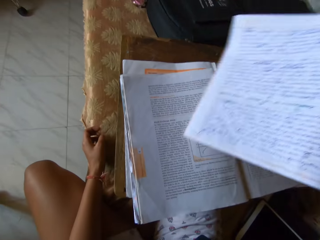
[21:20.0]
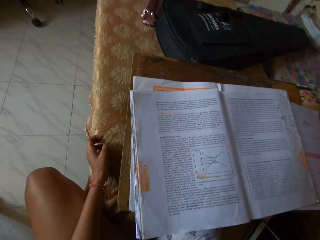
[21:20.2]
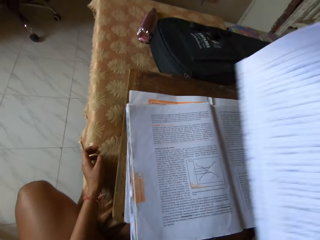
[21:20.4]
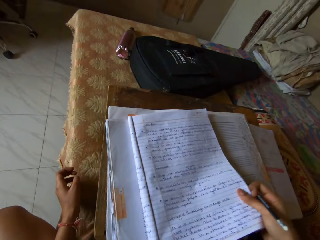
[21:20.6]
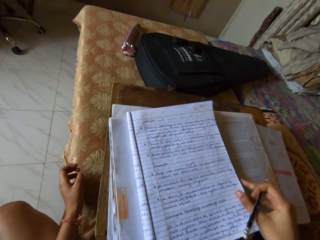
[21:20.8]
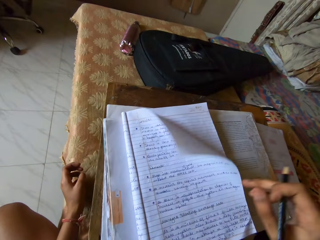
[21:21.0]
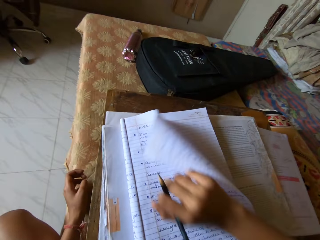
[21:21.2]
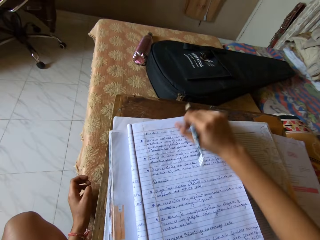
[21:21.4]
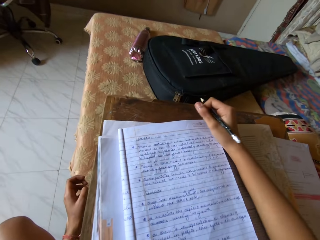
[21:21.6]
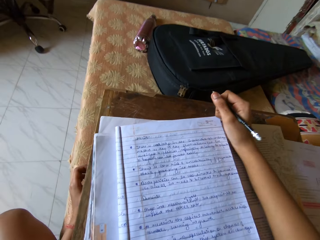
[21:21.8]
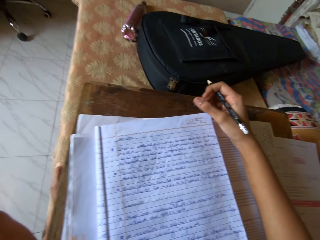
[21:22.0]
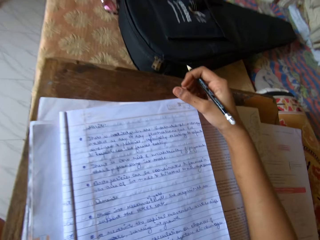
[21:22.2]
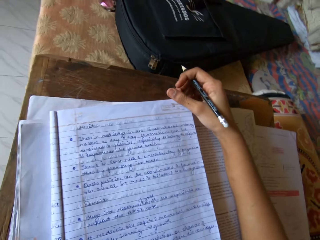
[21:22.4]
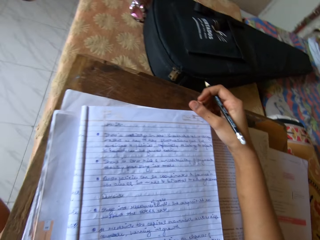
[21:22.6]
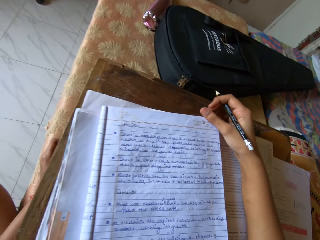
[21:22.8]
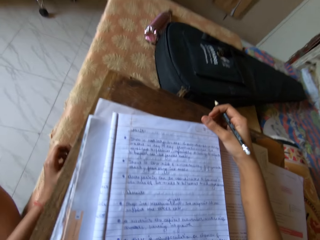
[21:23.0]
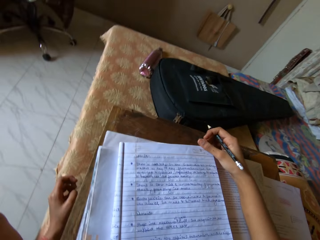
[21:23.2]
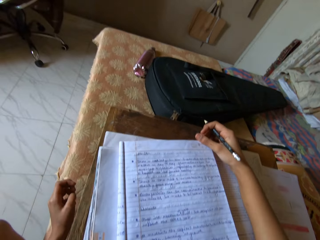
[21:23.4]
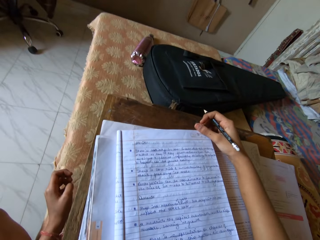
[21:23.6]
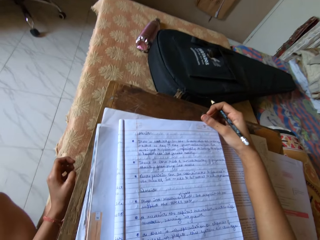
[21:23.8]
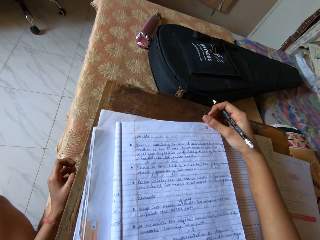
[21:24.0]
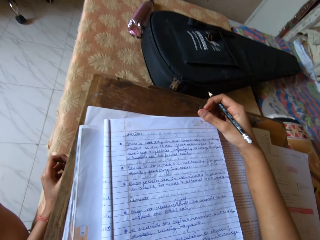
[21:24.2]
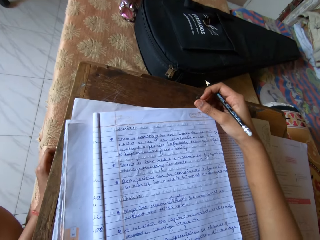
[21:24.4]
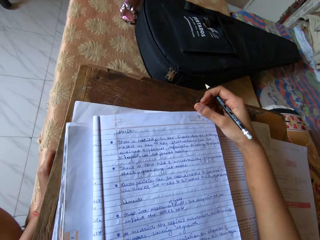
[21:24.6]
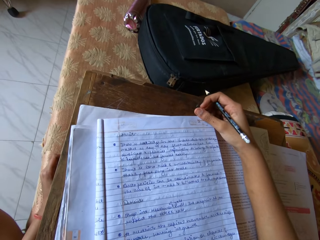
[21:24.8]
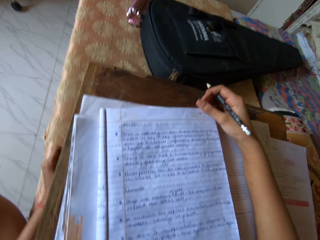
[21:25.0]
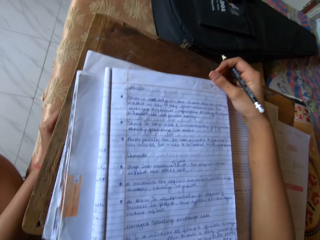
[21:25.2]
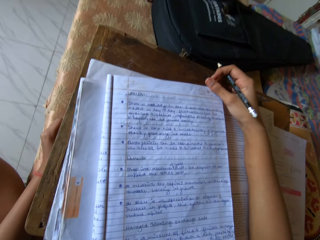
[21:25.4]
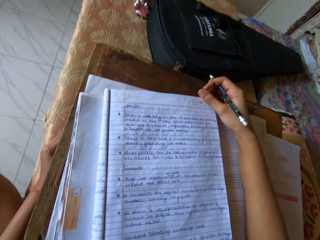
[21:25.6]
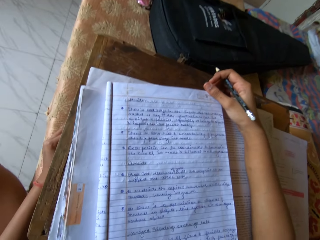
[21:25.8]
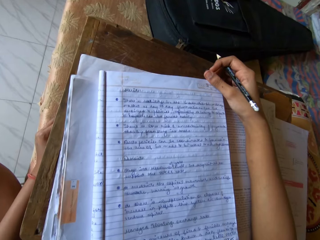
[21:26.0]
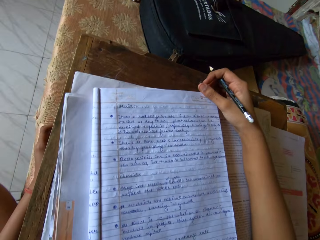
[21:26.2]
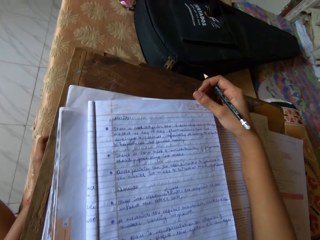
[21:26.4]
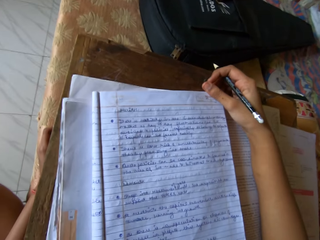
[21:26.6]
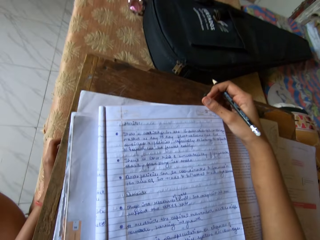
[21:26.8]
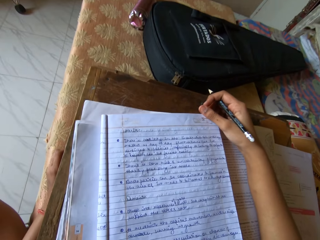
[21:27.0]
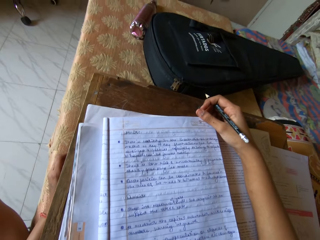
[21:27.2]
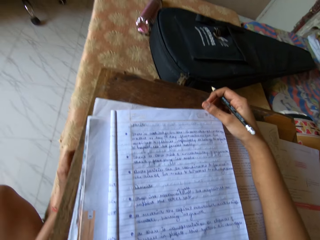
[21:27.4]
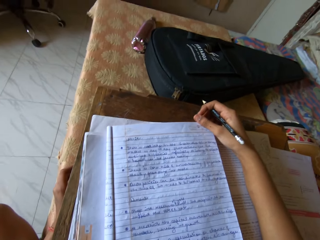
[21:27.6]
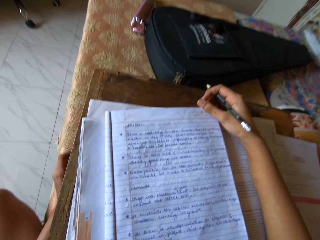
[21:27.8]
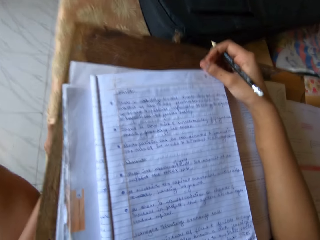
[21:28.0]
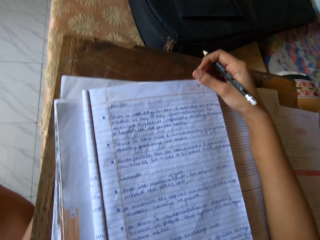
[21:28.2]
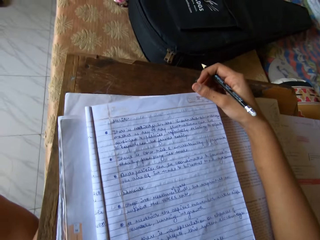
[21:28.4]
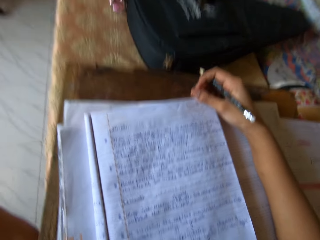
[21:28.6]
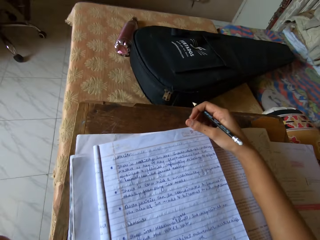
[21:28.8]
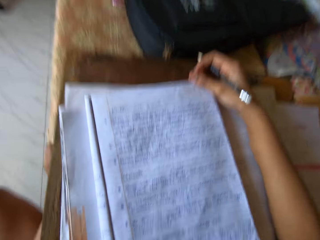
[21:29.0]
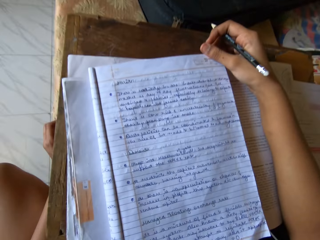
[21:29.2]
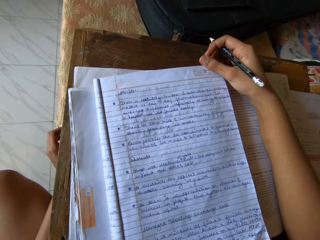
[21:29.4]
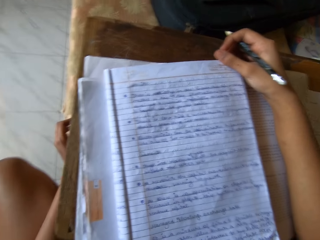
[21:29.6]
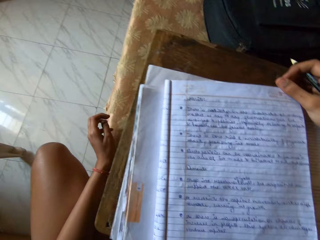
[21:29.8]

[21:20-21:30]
The camera wearer folds the notebook or exercise book. They place the exercise book on a textbook. They place a hand on the textbook. They read the exercise book.

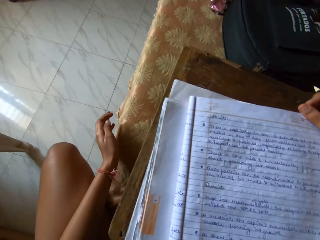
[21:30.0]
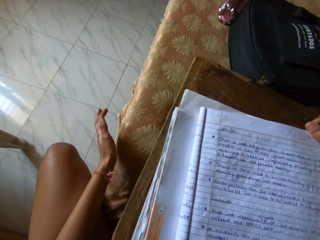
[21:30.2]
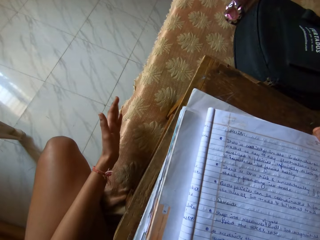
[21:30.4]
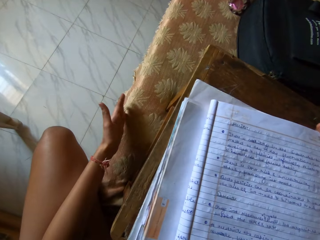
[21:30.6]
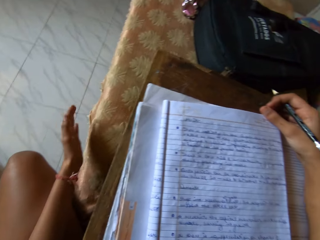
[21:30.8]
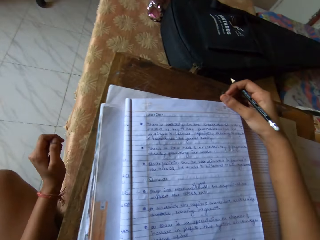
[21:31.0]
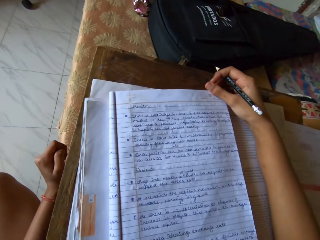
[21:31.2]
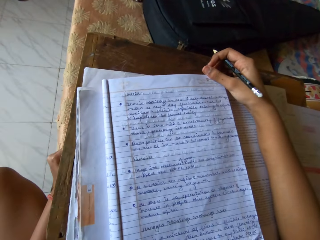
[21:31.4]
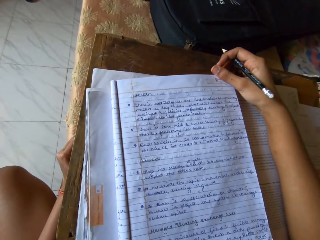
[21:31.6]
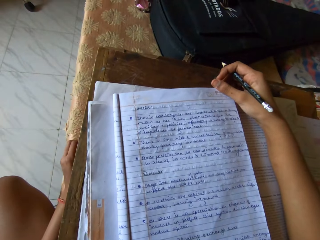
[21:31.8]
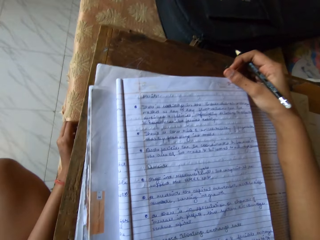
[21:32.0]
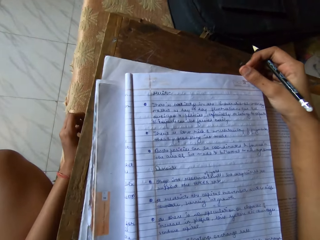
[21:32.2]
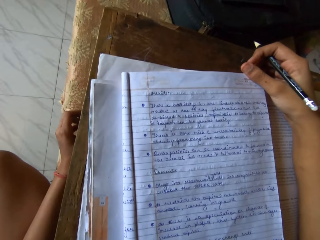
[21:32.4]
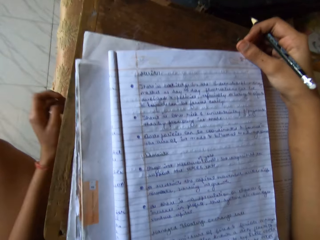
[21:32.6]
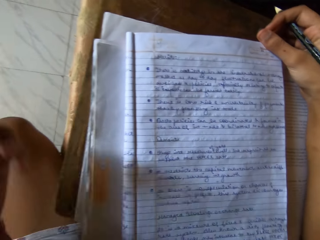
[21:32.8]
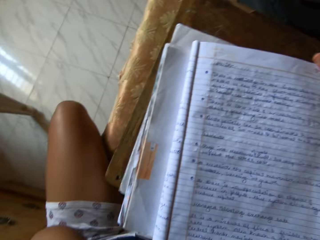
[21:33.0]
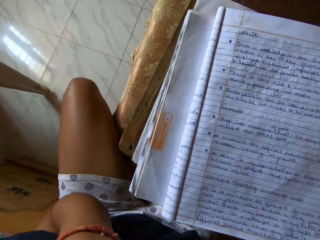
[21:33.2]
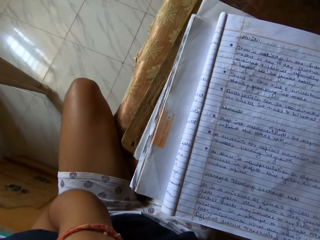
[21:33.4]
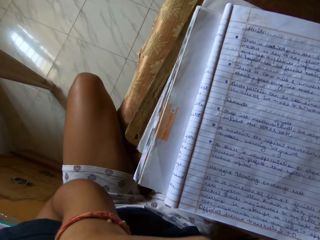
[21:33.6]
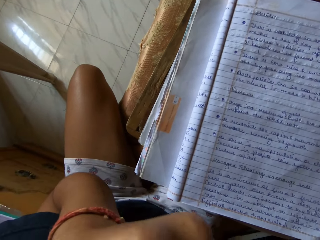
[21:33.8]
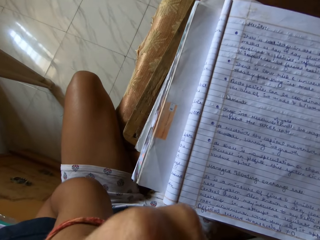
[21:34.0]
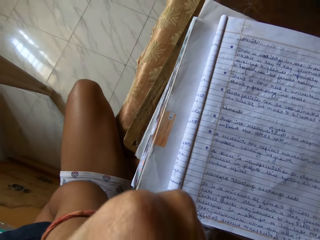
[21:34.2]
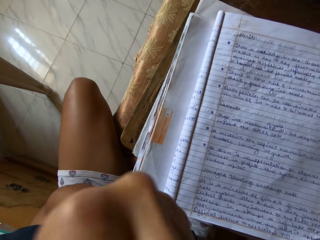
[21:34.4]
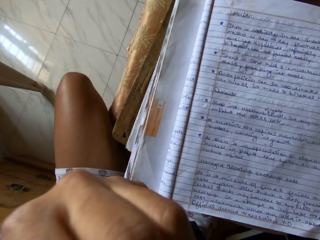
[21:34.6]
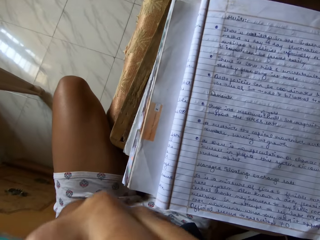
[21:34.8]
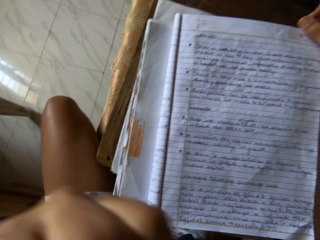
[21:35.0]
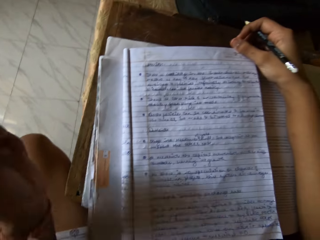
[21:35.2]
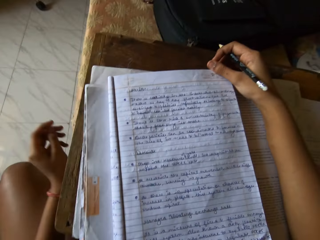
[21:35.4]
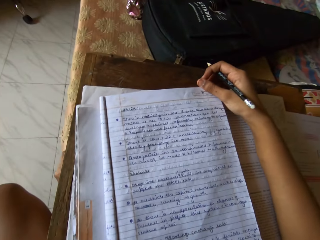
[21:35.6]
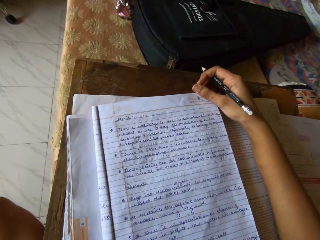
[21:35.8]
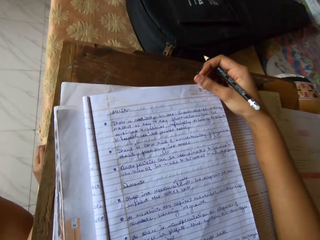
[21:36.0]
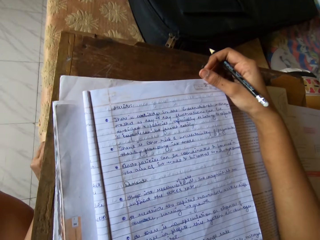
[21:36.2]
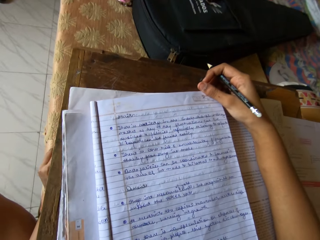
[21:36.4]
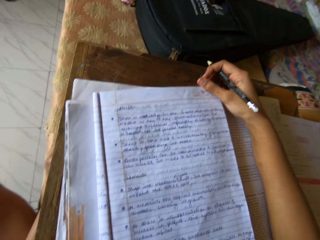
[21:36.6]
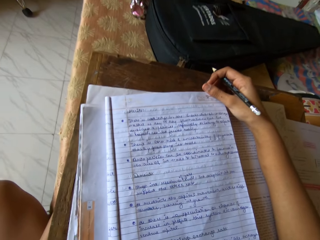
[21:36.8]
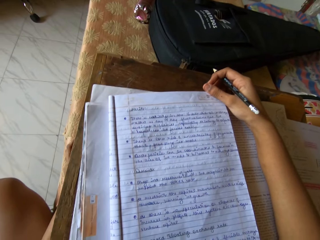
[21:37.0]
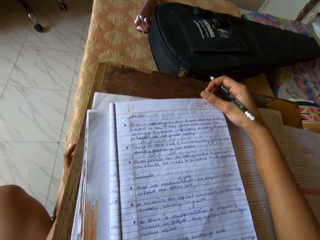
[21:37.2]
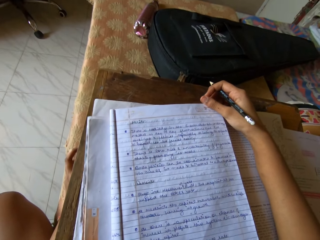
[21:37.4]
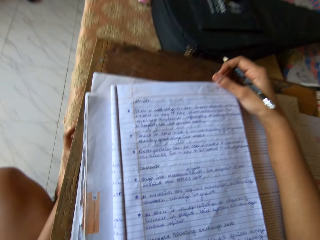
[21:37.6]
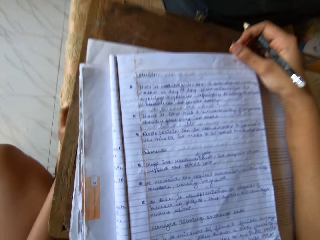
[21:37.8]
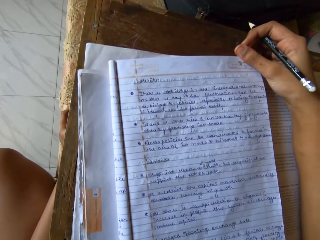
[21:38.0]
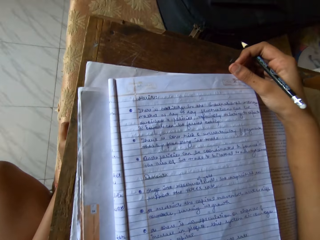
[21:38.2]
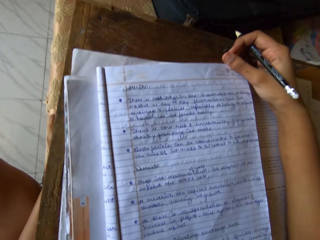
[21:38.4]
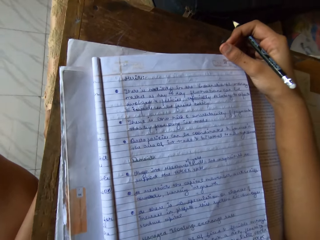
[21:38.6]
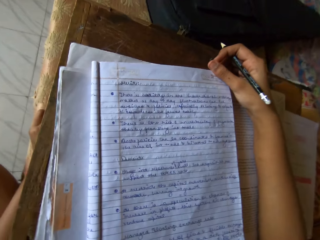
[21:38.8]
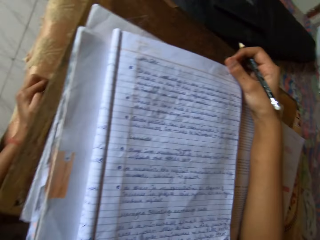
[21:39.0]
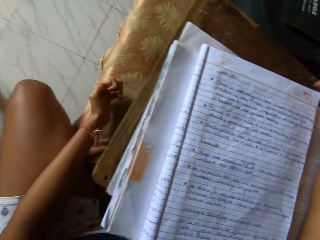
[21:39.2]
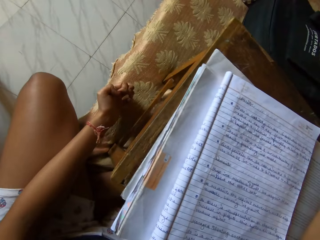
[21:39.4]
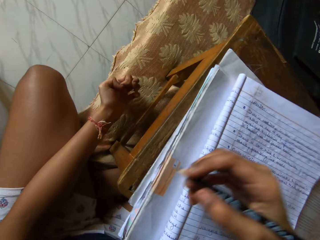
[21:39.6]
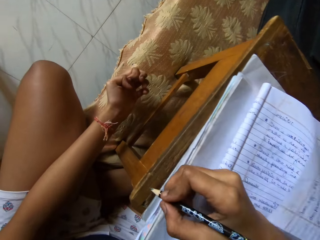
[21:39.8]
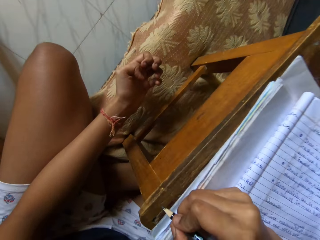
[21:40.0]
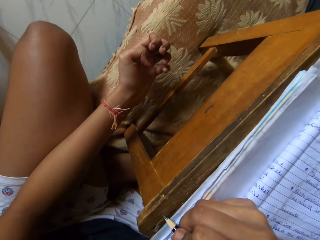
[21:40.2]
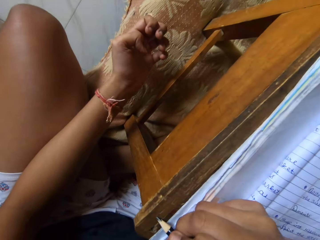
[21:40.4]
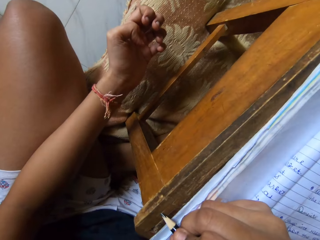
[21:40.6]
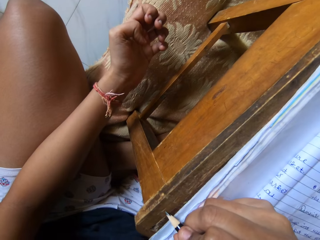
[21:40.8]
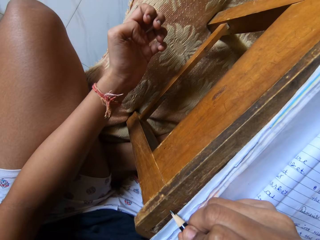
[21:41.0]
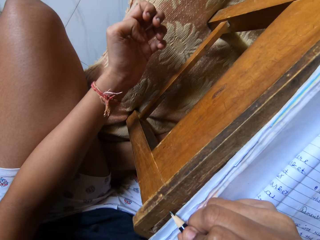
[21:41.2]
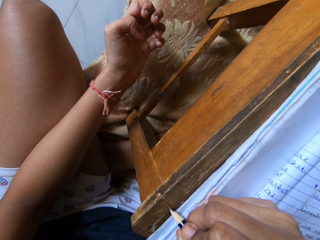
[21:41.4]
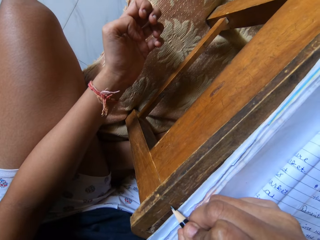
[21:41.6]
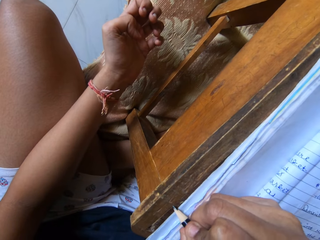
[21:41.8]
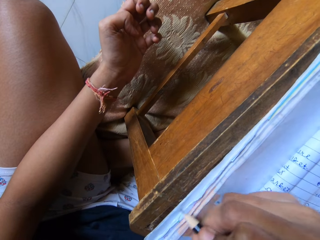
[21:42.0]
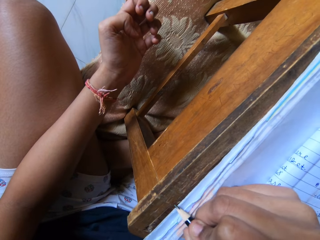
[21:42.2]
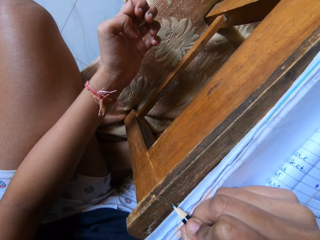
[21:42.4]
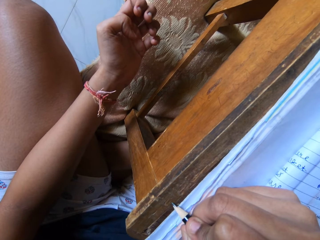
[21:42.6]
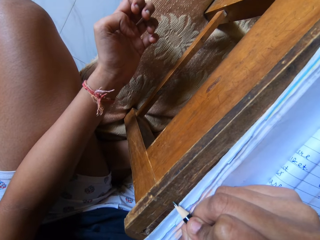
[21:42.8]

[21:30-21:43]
The camera wearer moves his hand. He reads an exercise book. He raises the left hand up. He rubs the face. He lowers the left hand down. He reads the exercise book. He places a hand on the exercise book. He writes on the study table with a pencil.
